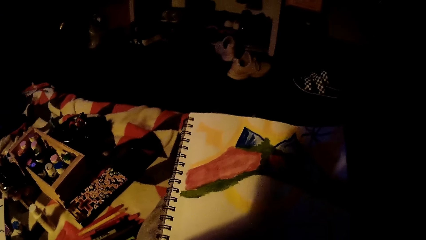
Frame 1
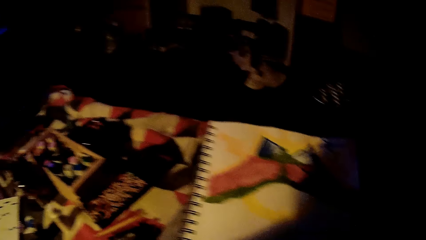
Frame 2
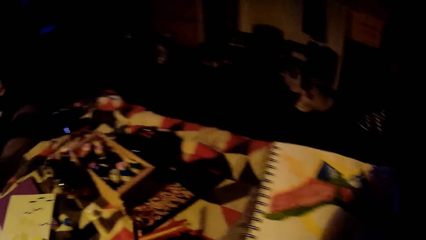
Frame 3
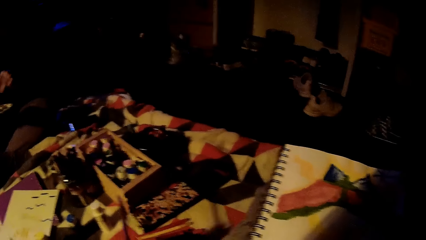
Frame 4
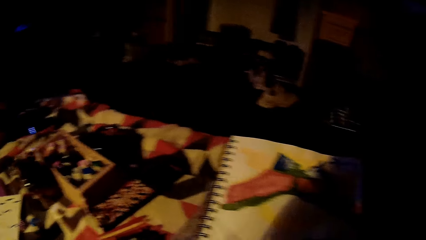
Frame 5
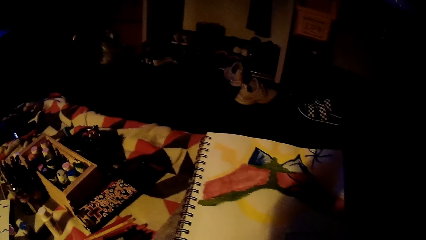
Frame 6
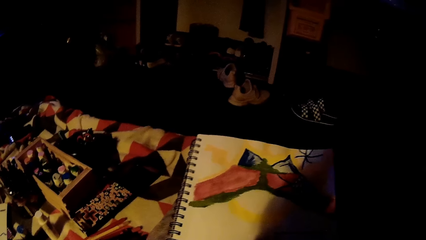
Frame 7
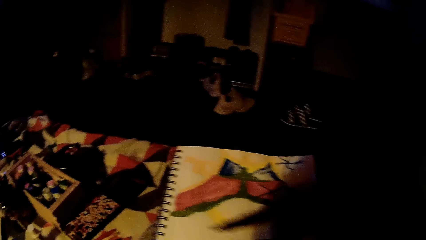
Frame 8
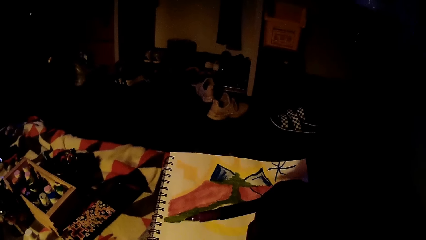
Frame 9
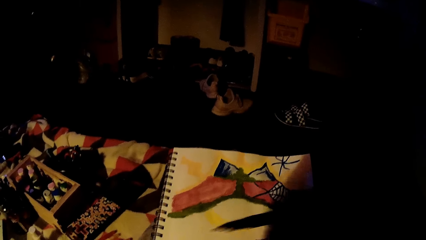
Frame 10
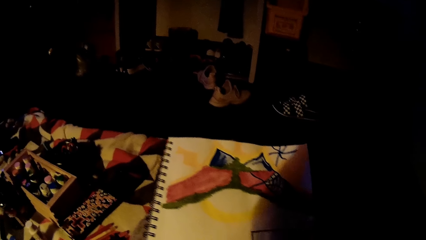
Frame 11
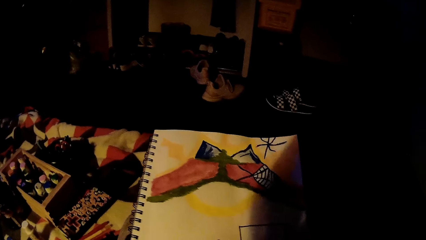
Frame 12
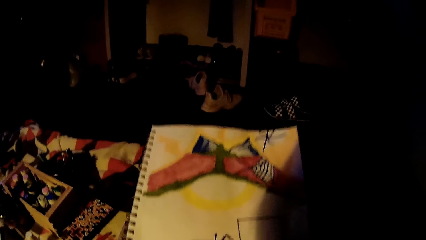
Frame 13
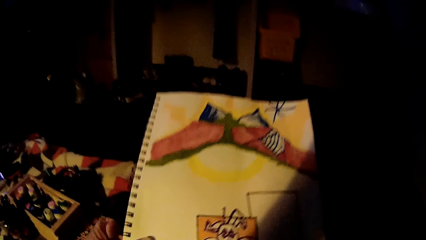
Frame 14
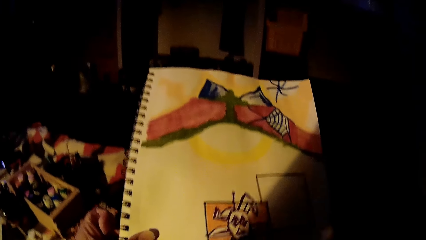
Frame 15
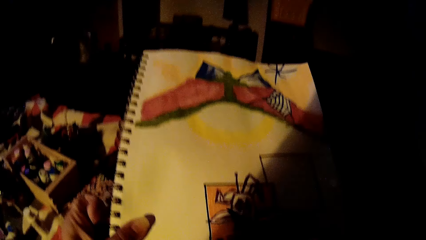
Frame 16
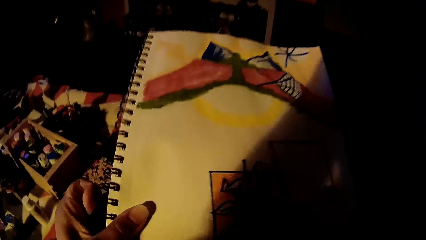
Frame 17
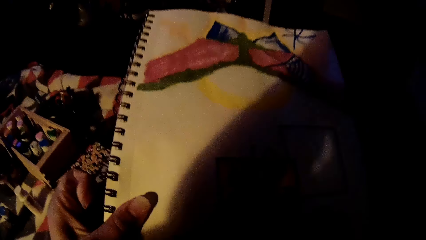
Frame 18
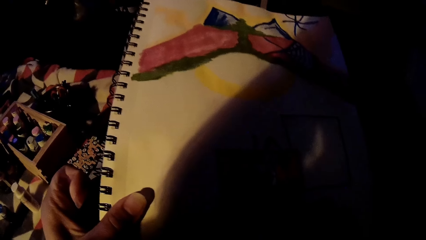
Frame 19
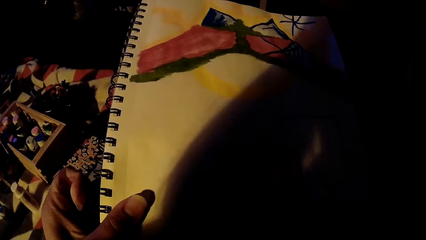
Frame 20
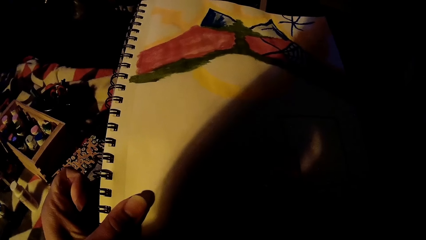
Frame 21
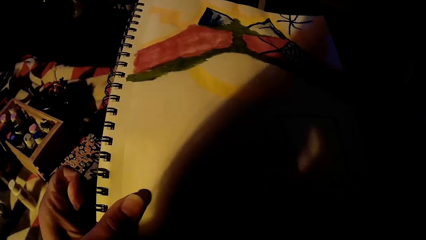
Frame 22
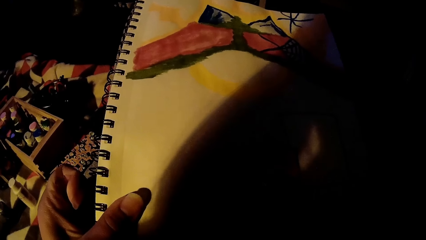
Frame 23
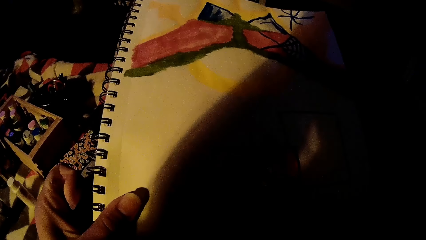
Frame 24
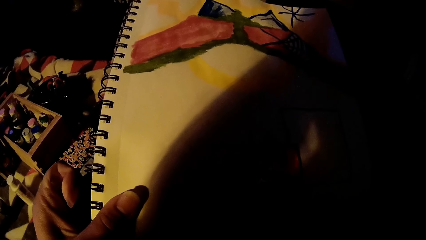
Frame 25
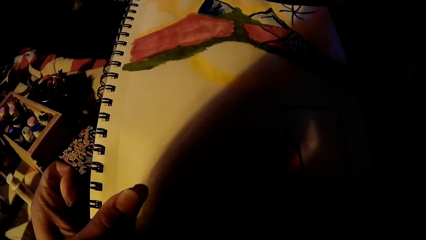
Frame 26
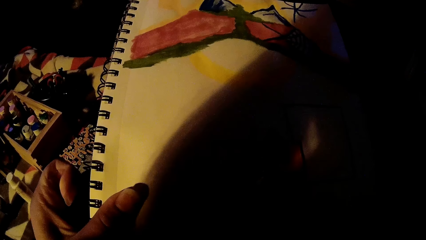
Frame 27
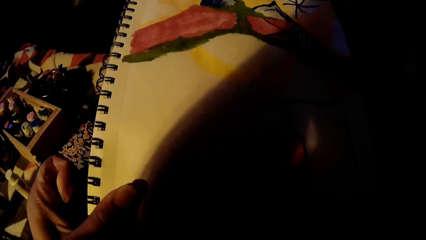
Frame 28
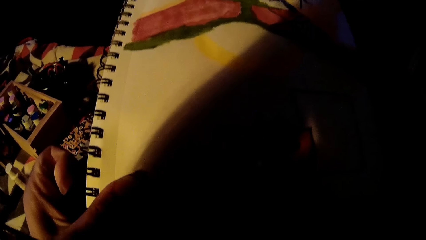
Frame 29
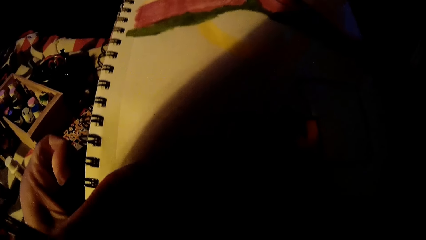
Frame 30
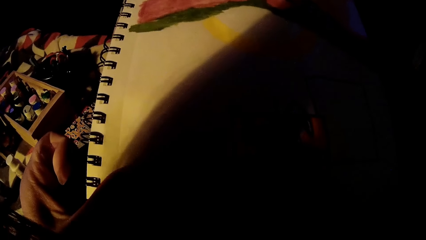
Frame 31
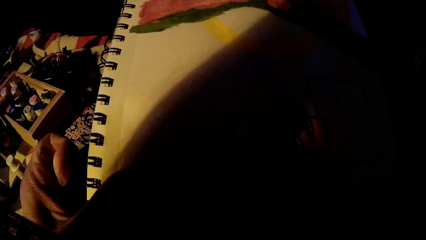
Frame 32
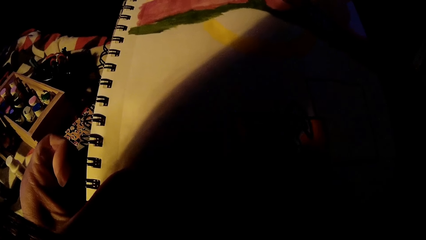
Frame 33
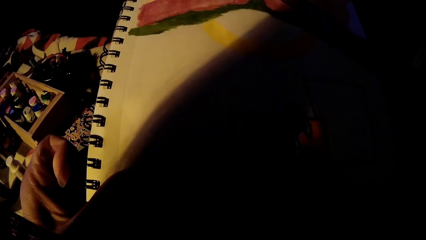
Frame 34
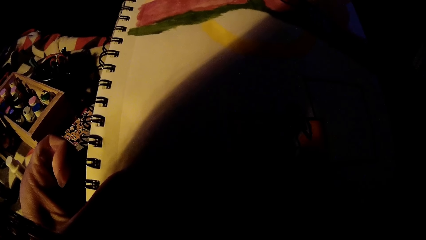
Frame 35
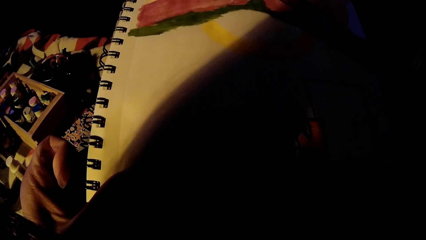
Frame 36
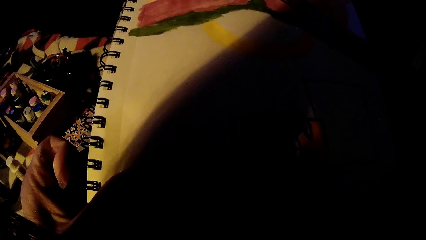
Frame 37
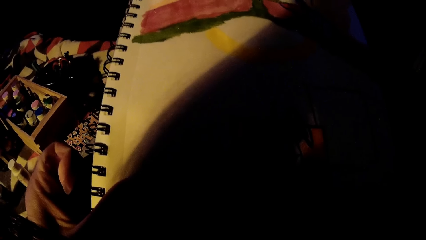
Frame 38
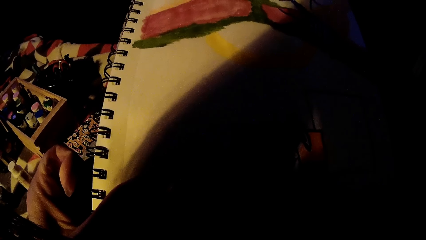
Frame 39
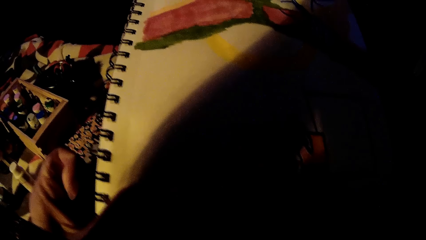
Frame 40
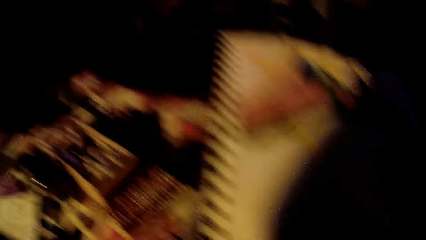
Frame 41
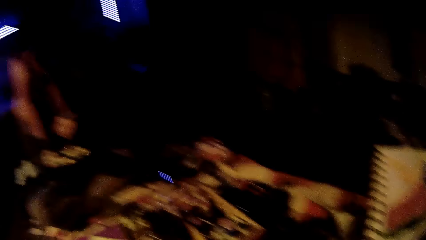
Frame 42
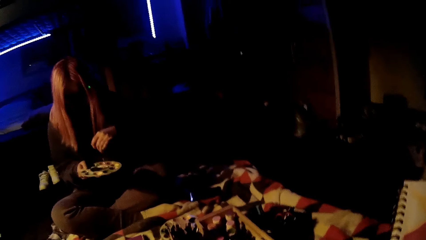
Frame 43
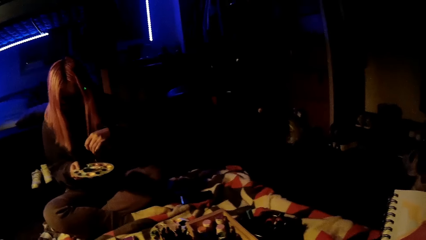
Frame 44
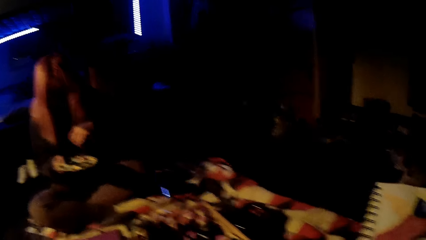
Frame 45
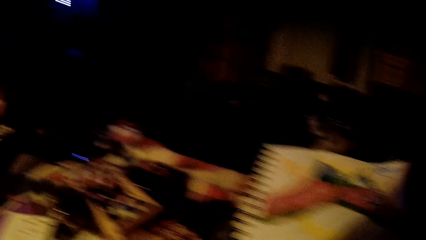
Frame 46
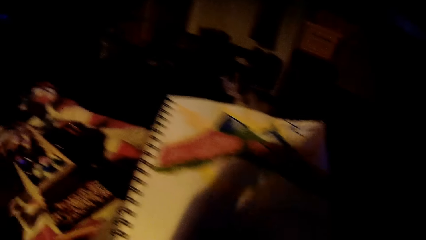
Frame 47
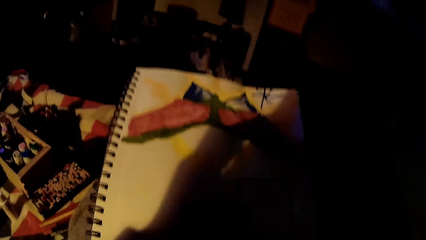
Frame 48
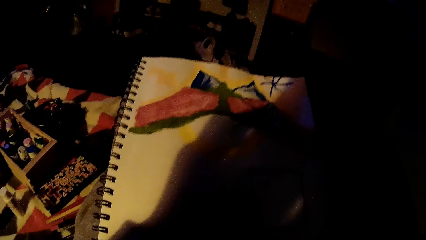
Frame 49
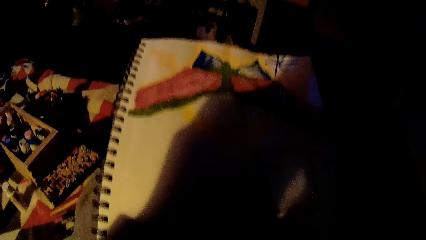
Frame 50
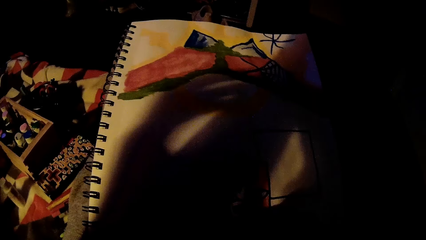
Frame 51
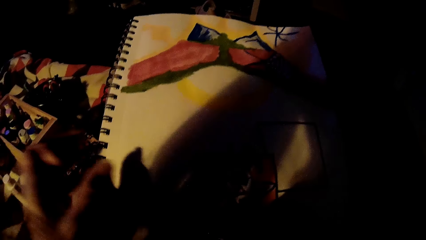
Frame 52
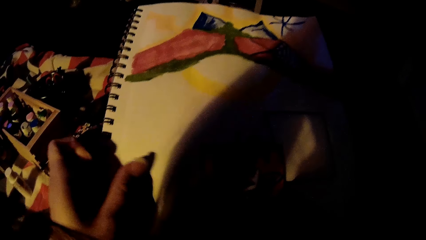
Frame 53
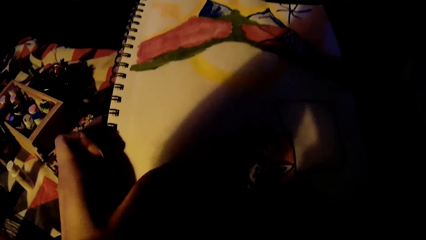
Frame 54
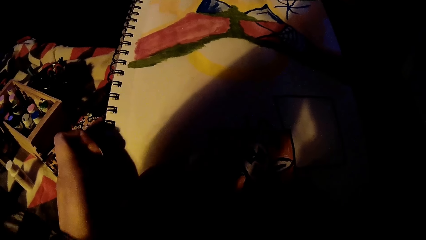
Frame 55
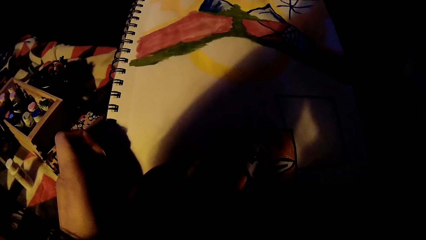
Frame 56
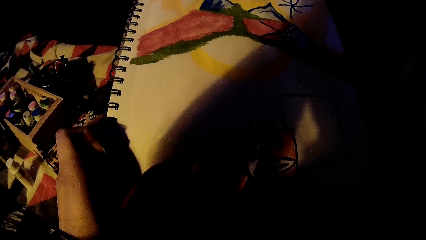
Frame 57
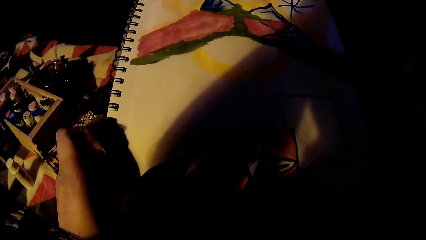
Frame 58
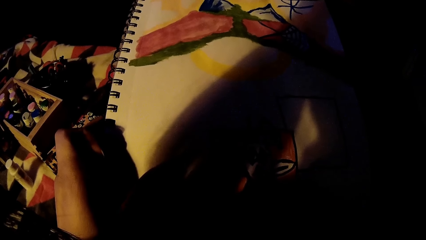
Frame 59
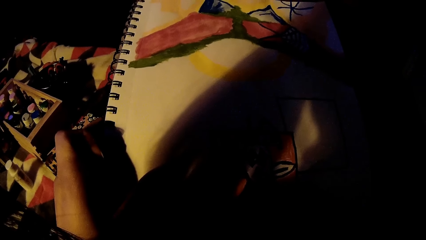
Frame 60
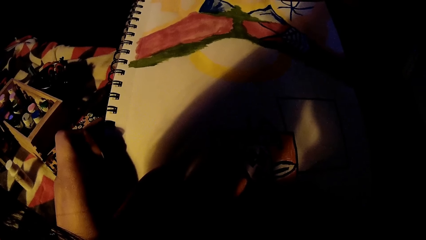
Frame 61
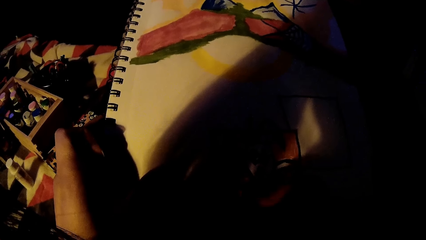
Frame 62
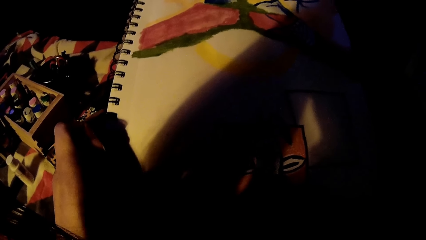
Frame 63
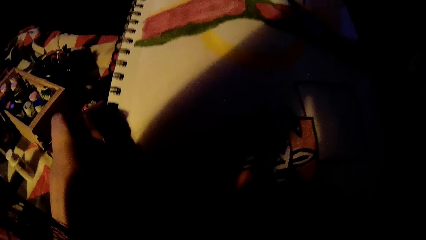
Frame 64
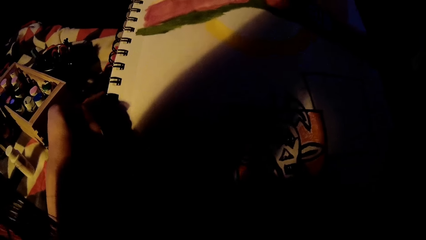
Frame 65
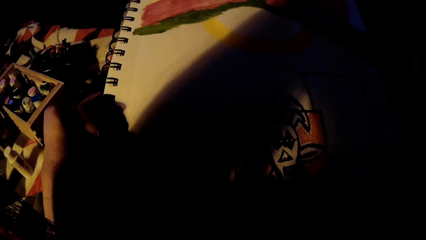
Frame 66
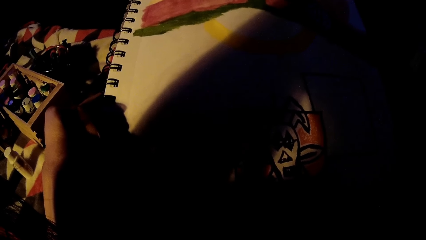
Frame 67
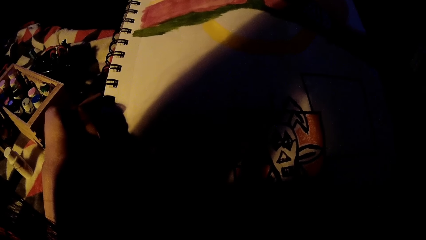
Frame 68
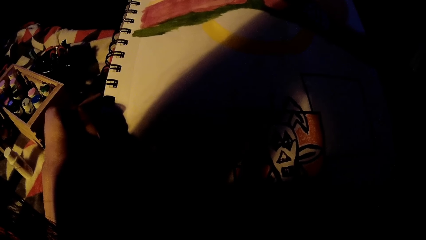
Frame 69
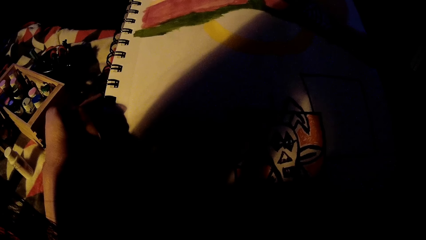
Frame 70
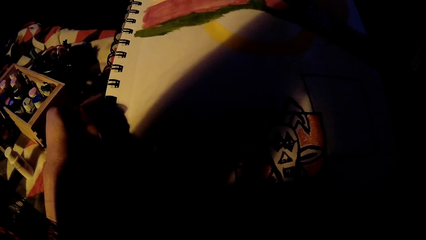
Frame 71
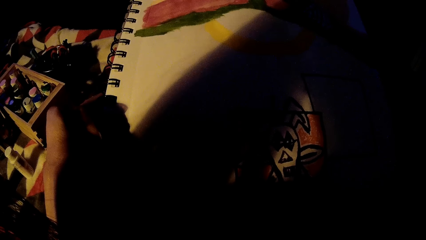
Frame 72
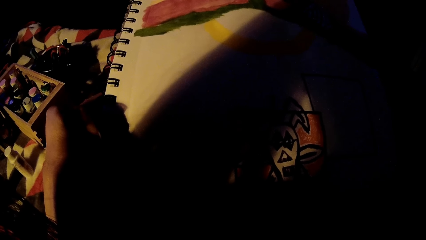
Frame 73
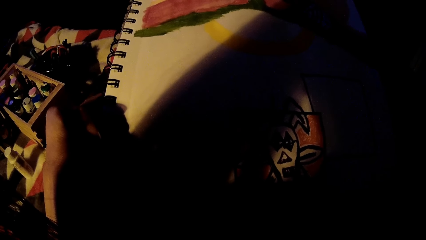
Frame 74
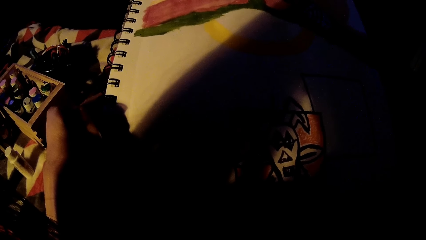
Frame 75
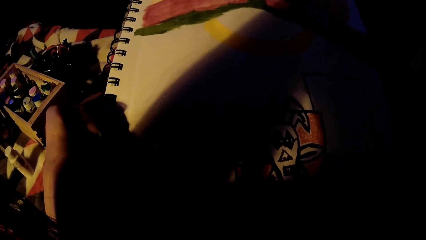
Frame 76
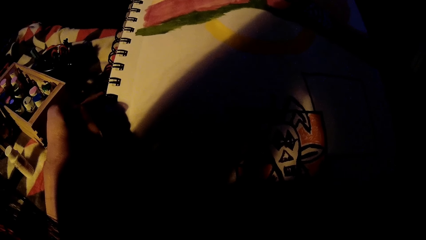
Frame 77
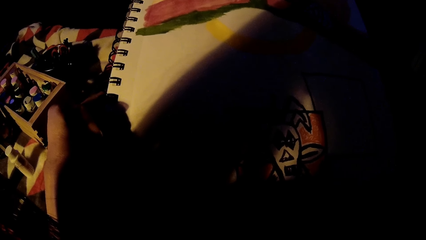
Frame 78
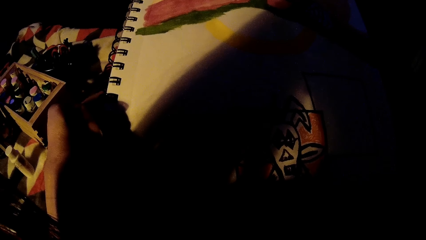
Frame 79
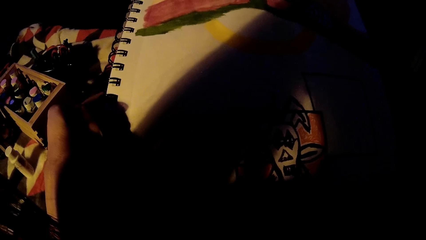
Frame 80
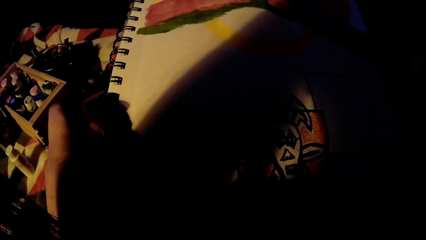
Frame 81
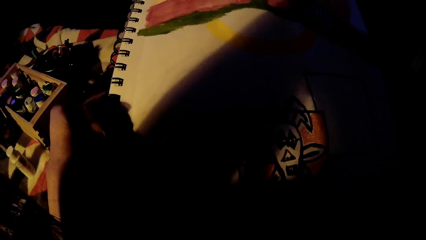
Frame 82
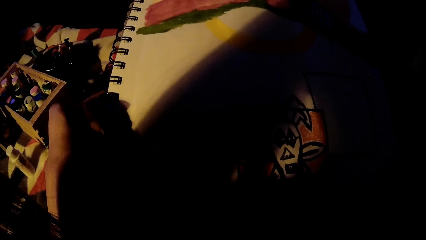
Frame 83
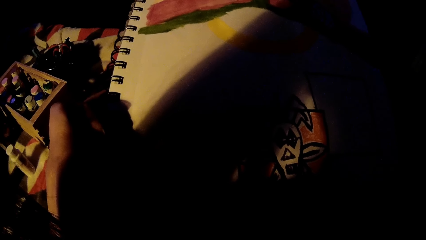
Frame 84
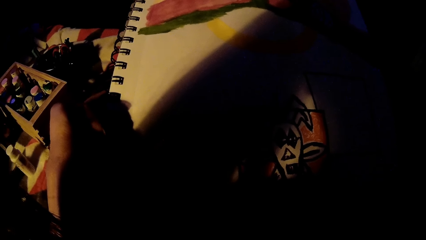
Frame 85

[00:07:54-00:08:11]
The camera wearer picks a colour marker or pen from the floor with her left hand. She passes the colour marker from her left hand to her right hand. She lifts the sketch book from her lap with her left hand. She draws in the sketch book with the colour marker in her right hand. The girl mixes colours in the colour palette in her right hand with the paint brush in her left hand. The camera wearer looks around. She adjusts her camera with her left hand. She draws on the book with the pen.
